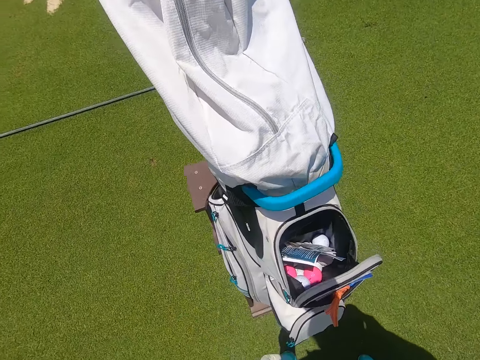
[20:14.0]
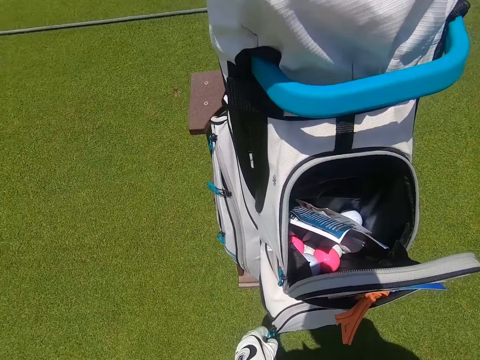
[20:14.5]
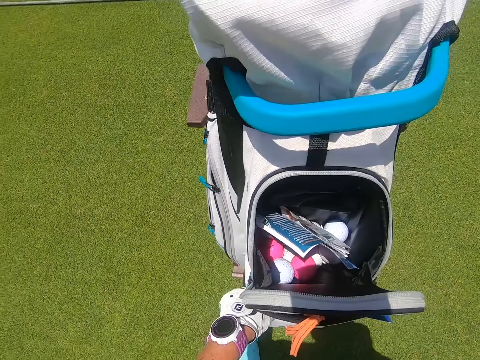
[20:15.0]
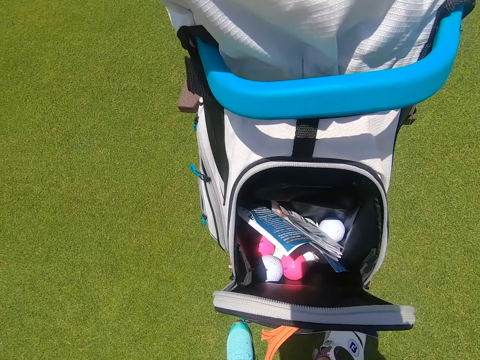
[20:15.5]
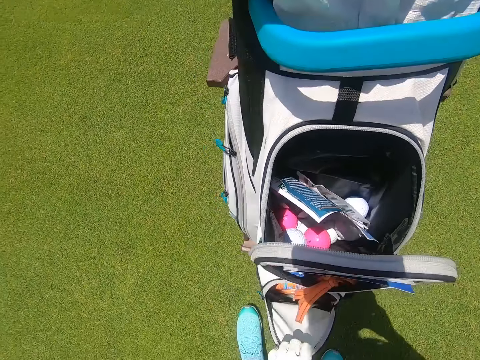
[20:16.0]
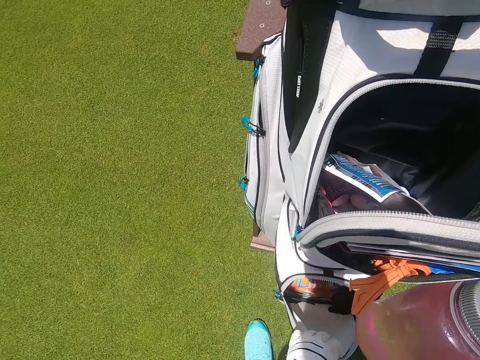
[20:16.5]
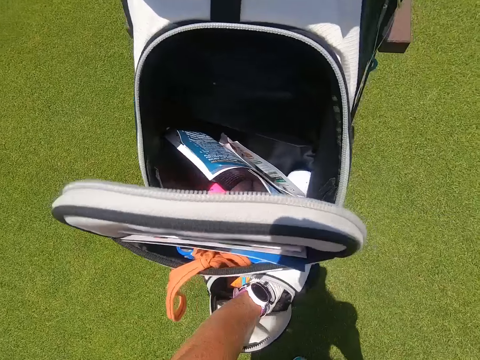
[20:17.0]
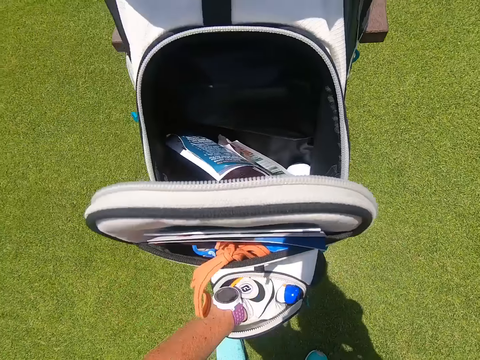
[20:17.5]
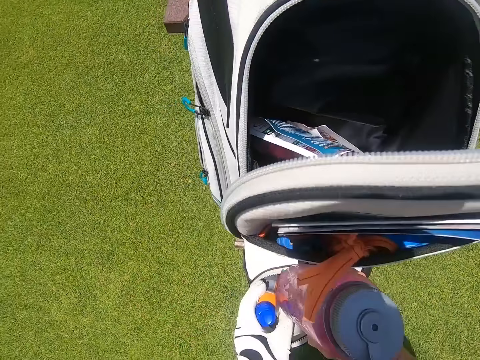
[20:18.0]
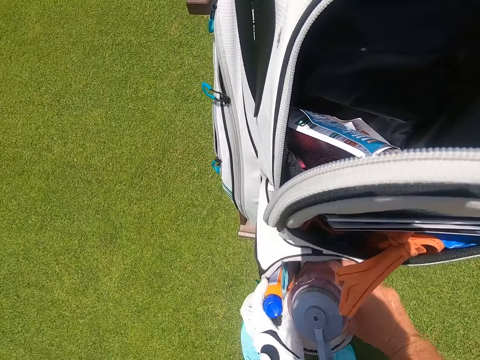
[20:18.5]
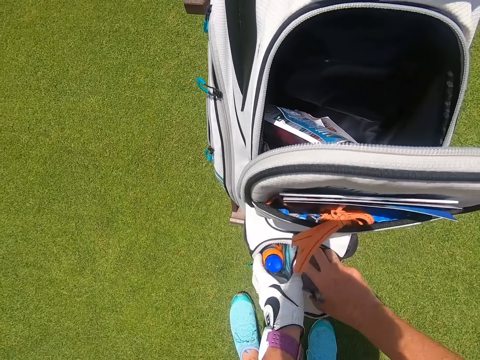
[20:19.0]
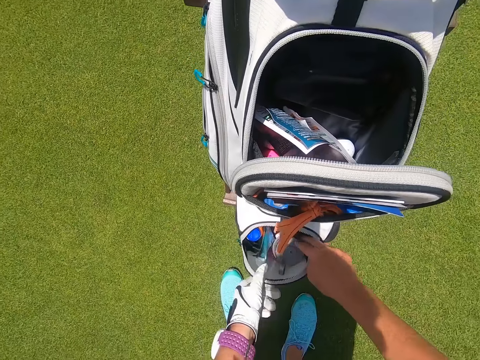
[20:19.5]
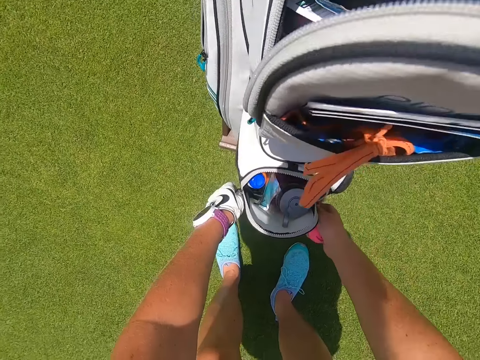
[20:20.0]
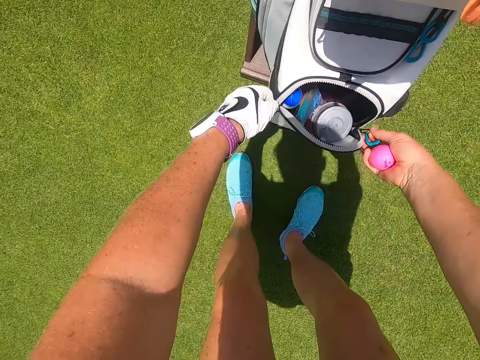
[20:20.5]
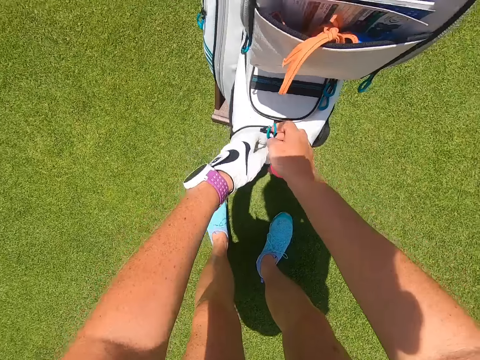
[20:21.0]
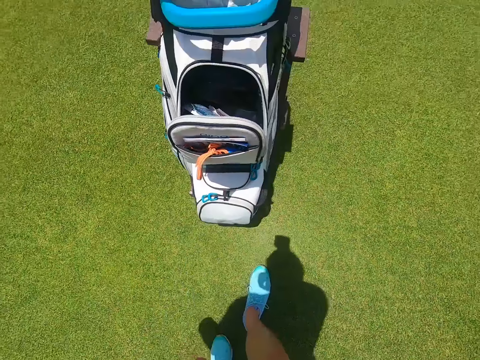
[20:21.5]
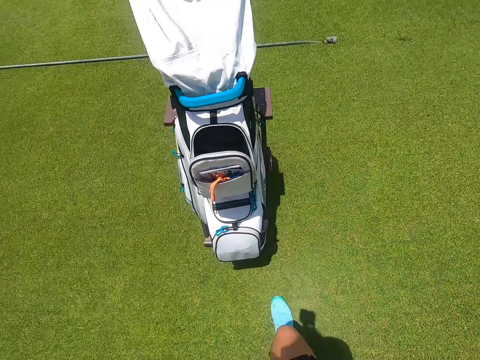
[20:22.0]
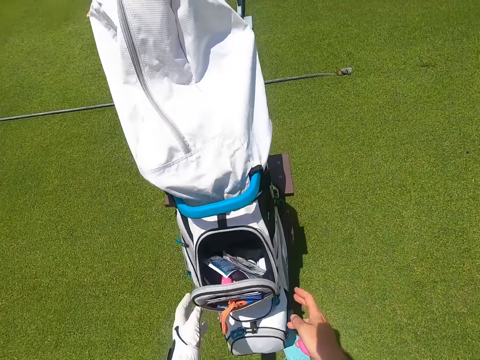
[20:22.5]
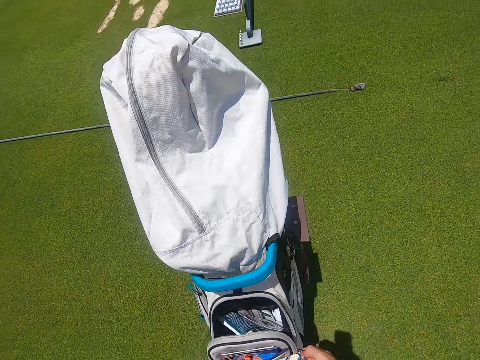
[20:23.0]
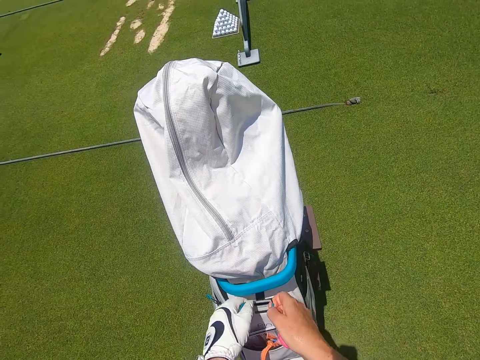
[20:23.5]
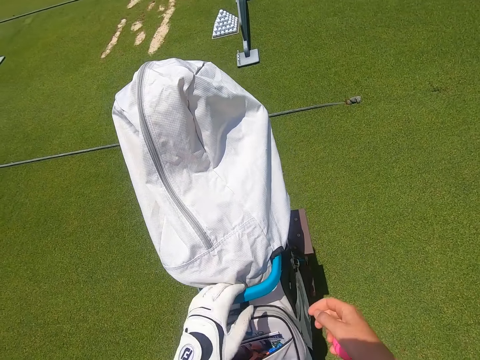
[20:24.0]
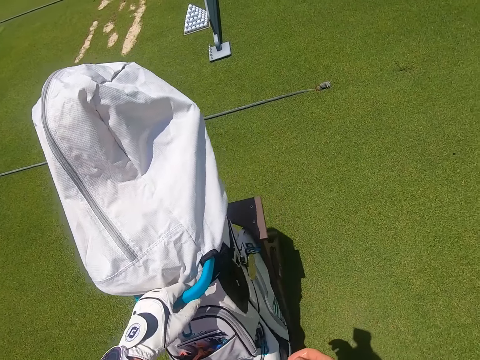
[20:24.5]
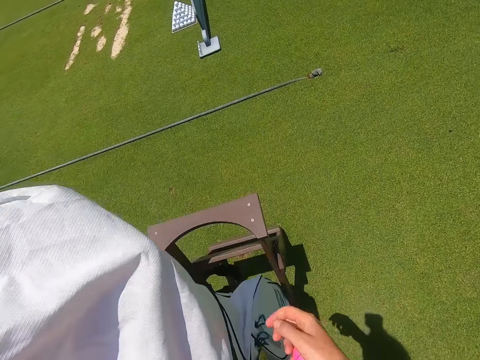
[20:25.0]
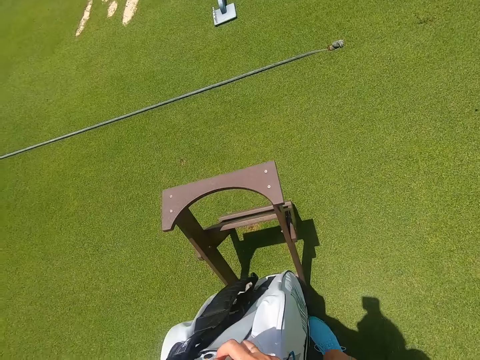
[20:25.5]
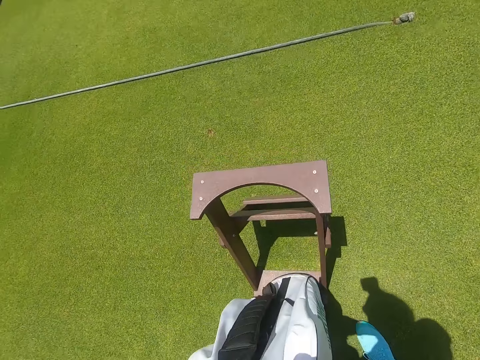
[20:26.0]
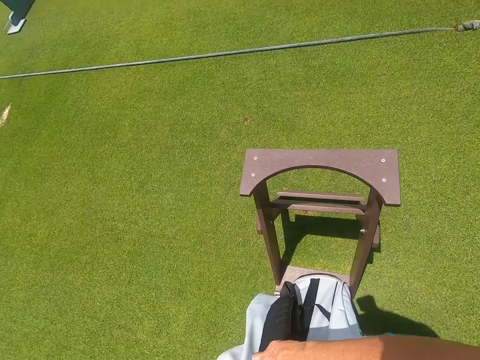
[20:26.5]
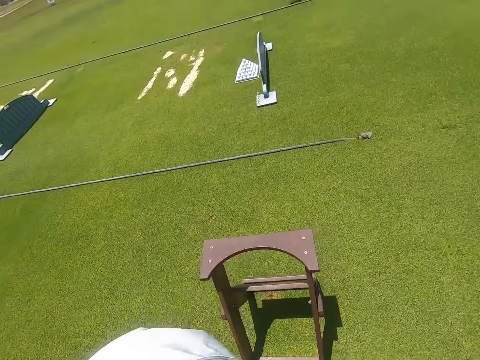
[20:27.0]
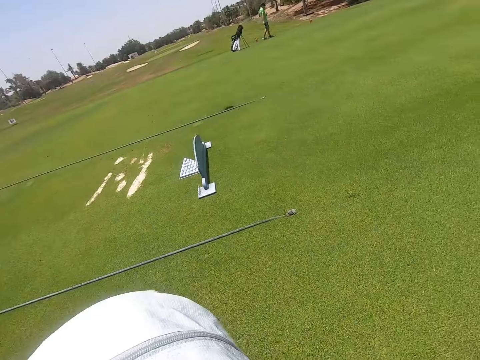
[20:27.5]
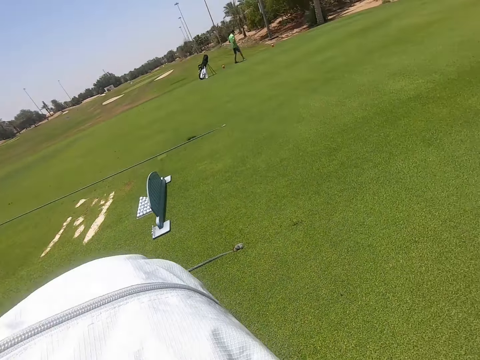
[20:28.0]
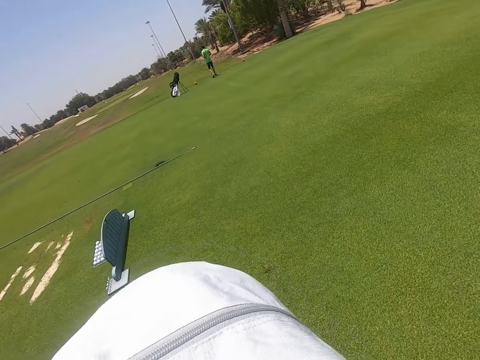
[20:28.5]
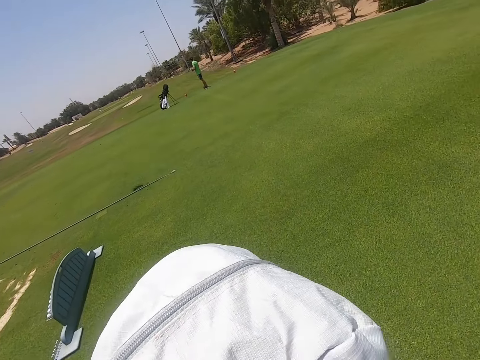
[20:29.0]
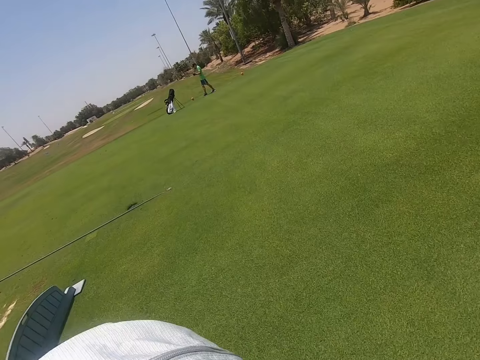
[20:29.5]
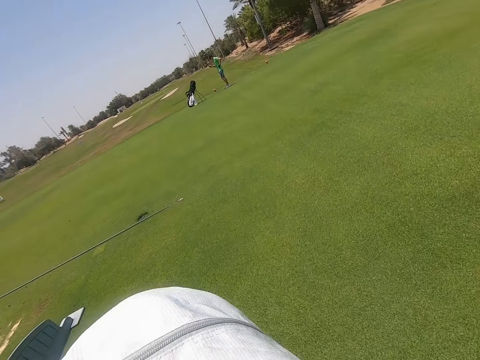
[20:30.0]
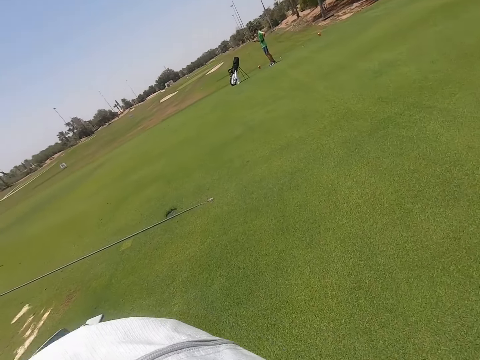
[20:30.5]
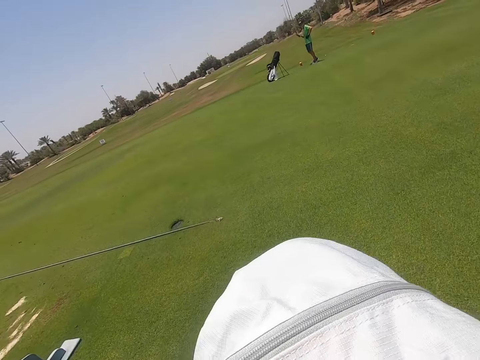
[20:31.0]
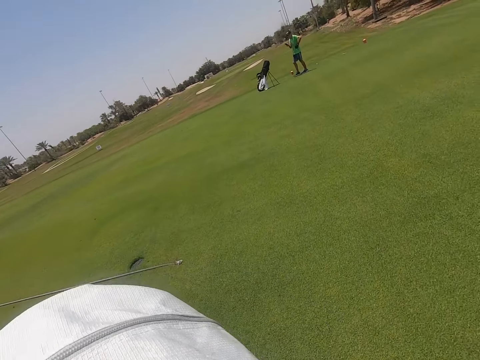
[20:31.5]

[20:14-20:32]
The camera wearer unzips a golf bag. They take the bottle. They move the bottle in the golf bag. They put the water bottle in the golf bag. They zip the golf bag with hands. They stand. They close the golf bag. They carry the golf bag. They pick up the golf bag. They walk.

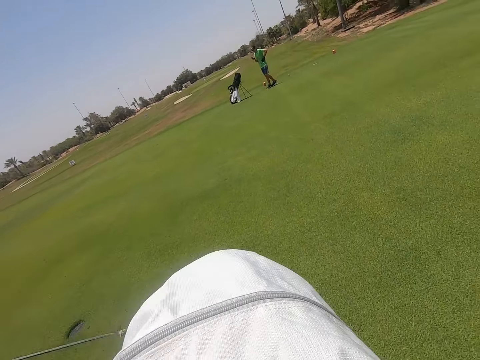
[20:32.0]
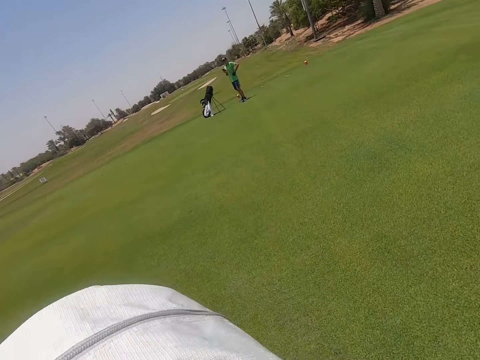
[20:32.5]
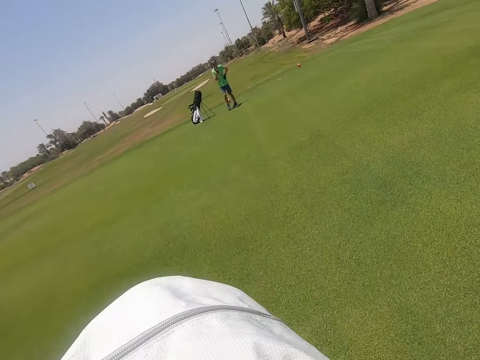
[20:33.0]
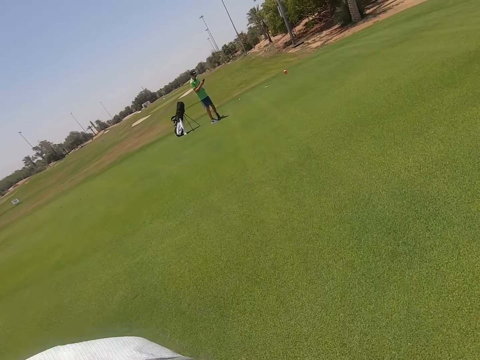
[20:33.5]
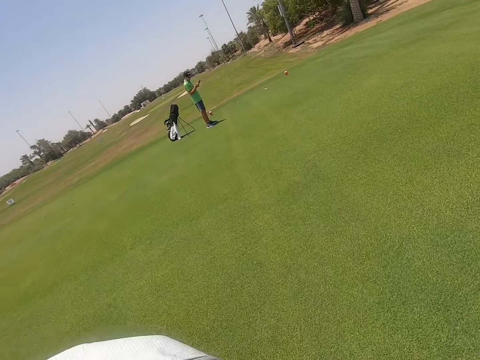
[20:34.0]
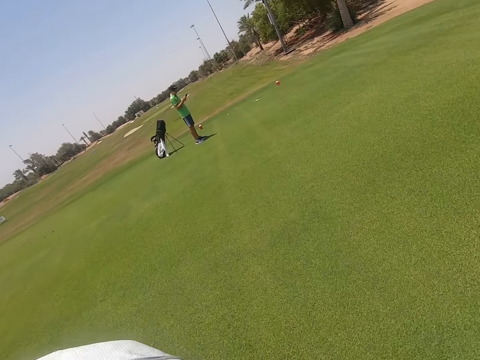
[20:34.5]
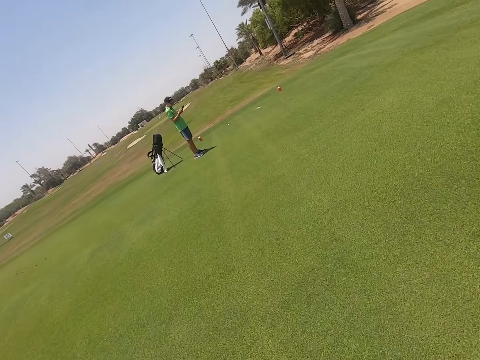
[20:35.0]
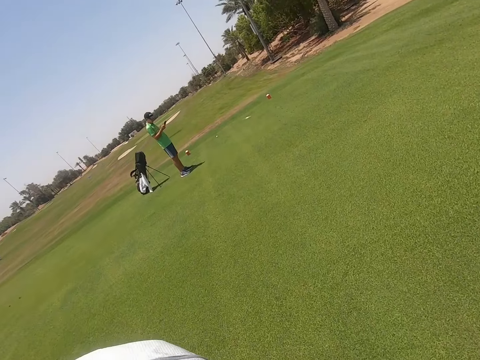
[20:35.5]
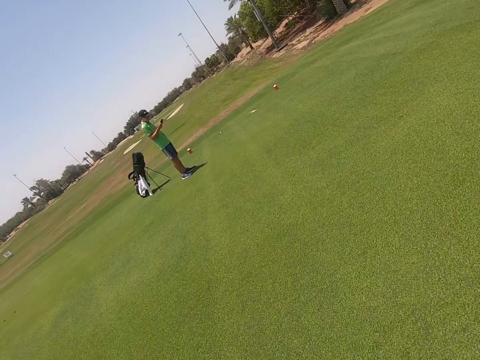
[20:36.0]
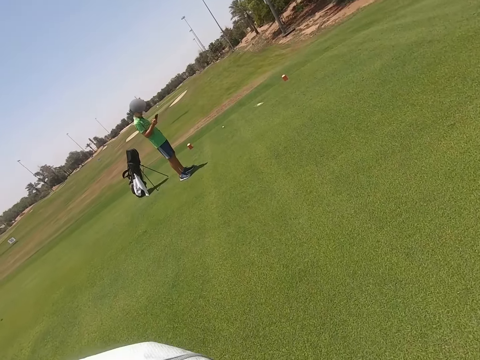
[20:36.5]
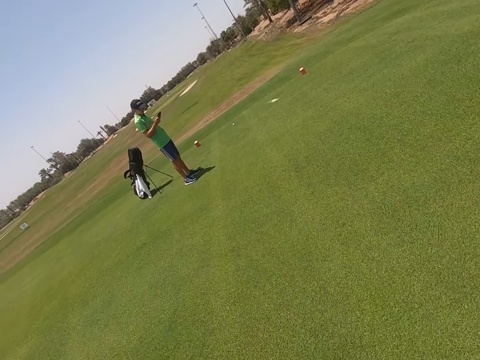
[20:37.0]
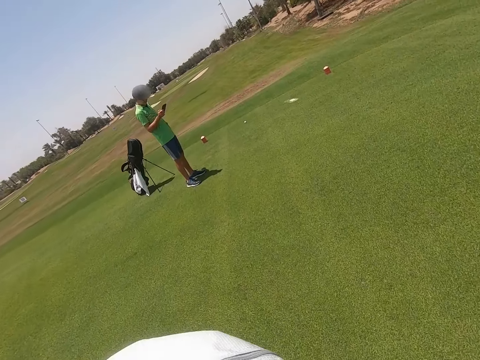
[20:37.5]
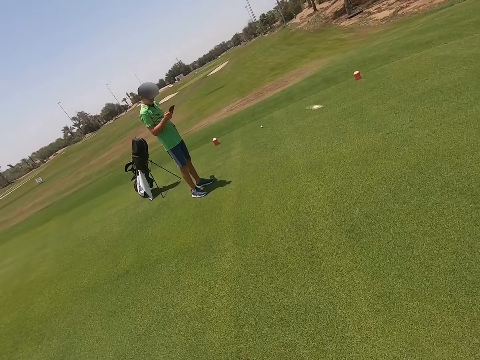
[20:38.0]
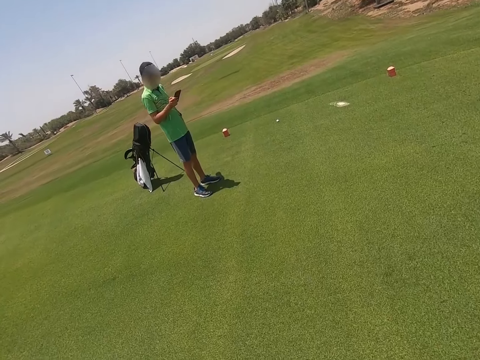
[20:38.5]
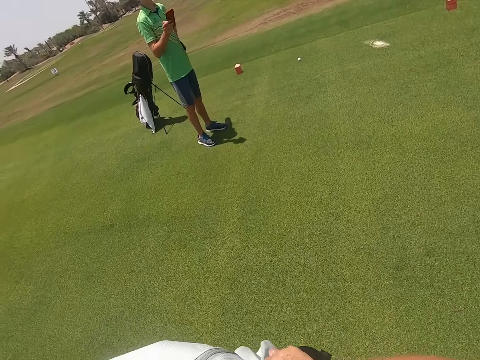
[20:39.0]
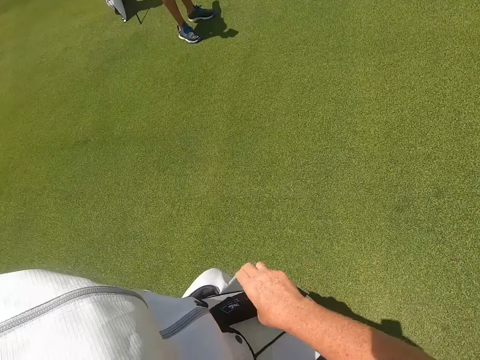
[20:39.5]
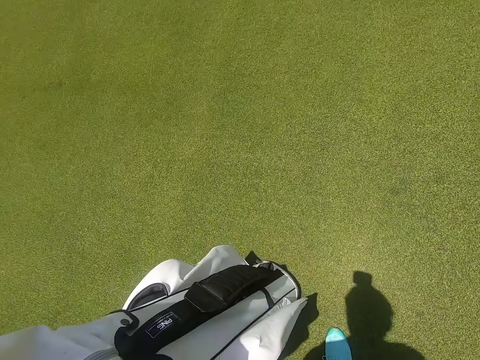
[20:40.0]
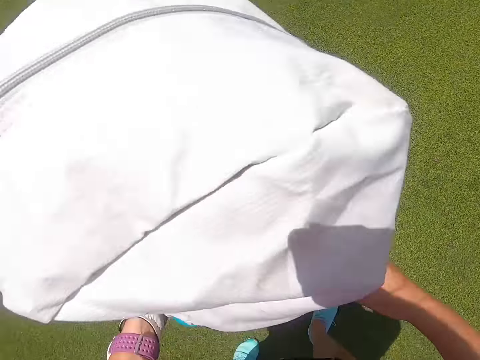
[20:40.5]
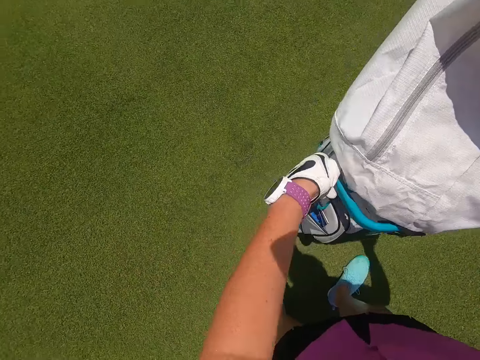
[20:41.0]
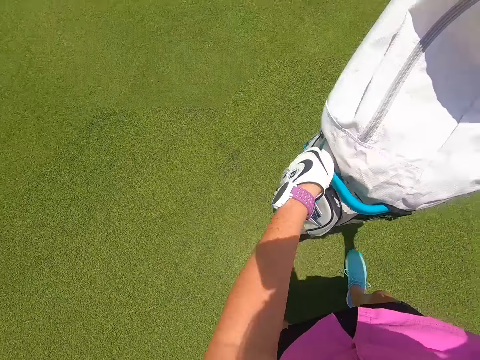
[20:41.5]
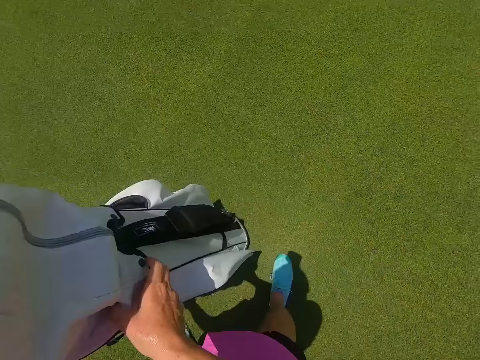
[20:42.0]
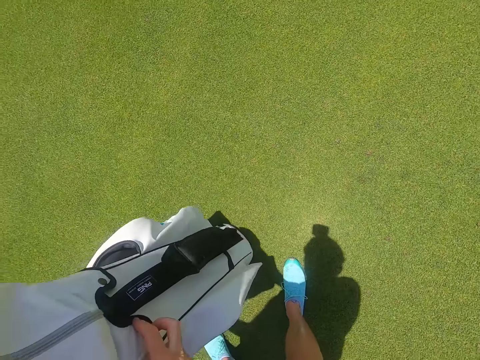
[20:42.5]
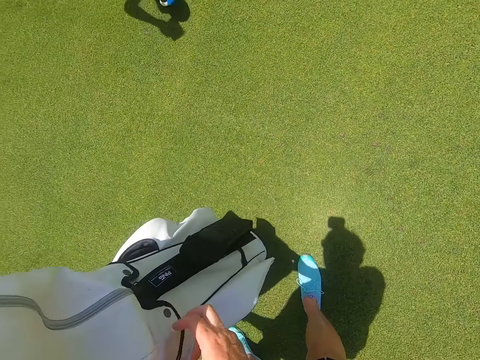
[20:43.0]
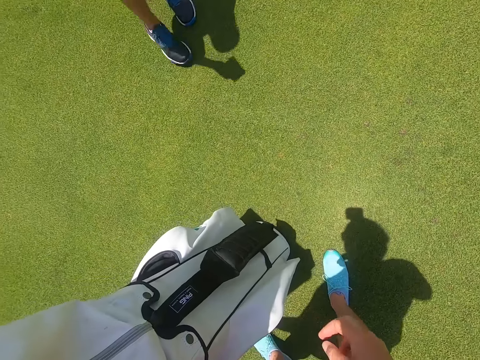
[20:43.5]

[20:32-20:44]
A man operates a phone. The camera wearer puts down a golf bag on the grass. They hold the golf bag.
